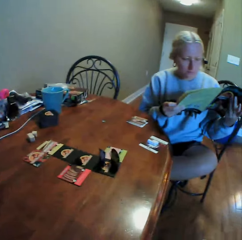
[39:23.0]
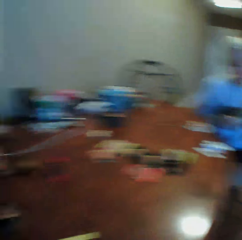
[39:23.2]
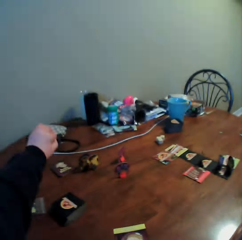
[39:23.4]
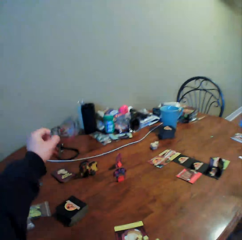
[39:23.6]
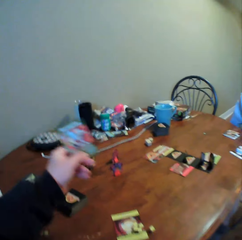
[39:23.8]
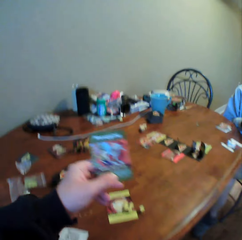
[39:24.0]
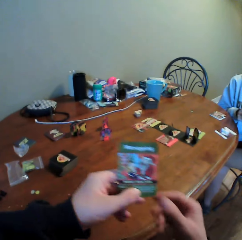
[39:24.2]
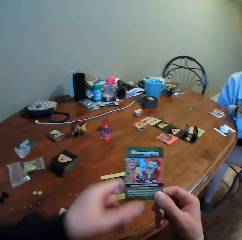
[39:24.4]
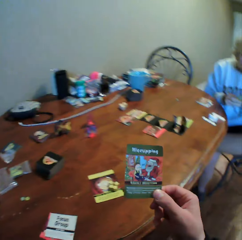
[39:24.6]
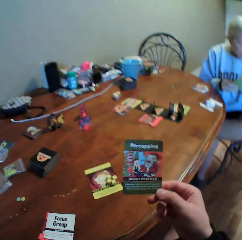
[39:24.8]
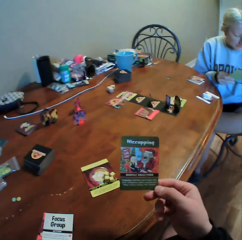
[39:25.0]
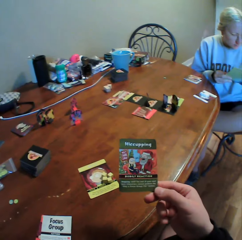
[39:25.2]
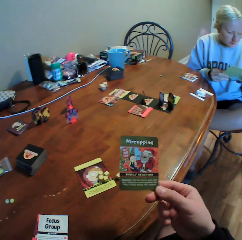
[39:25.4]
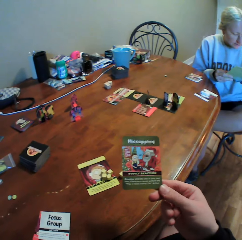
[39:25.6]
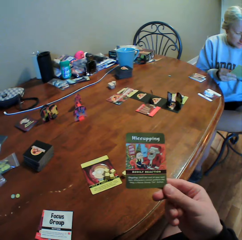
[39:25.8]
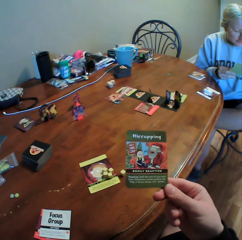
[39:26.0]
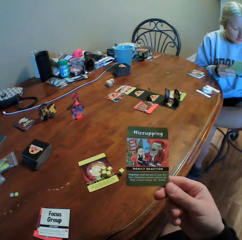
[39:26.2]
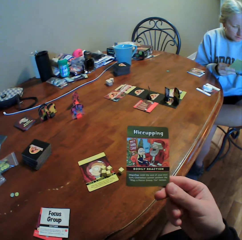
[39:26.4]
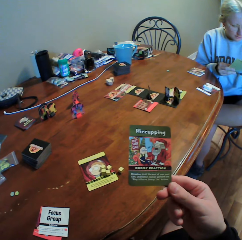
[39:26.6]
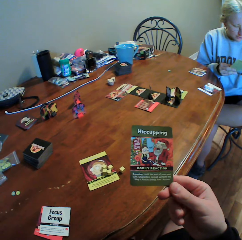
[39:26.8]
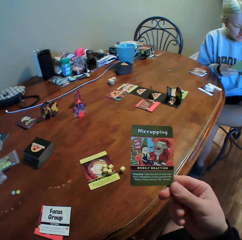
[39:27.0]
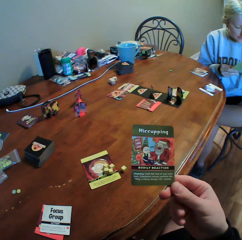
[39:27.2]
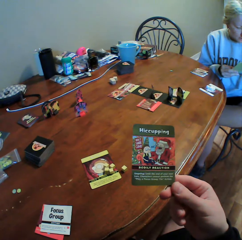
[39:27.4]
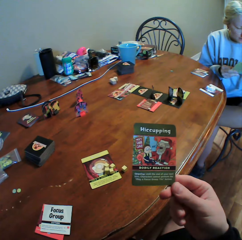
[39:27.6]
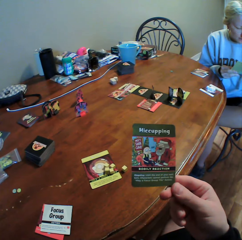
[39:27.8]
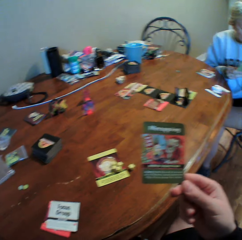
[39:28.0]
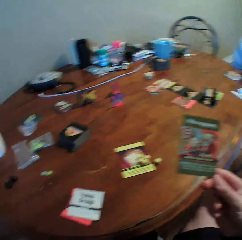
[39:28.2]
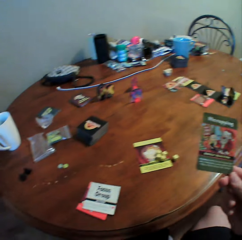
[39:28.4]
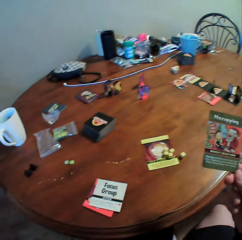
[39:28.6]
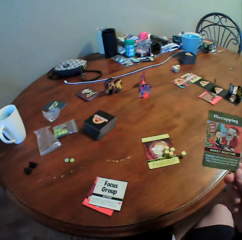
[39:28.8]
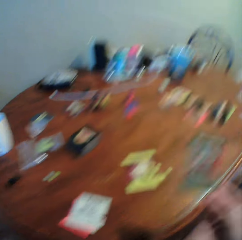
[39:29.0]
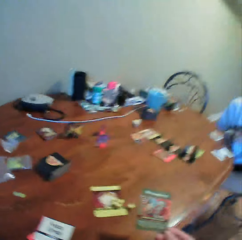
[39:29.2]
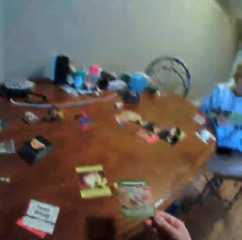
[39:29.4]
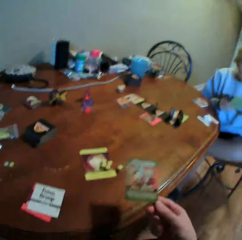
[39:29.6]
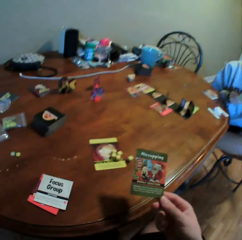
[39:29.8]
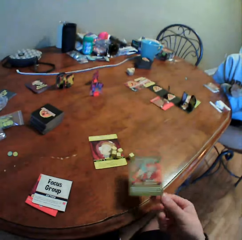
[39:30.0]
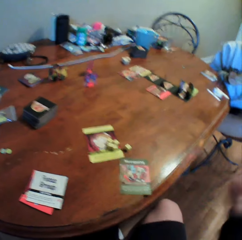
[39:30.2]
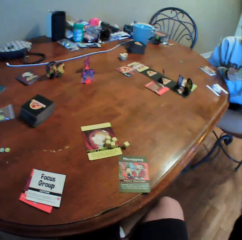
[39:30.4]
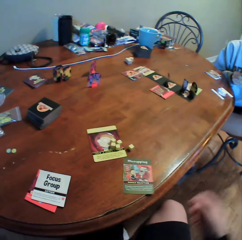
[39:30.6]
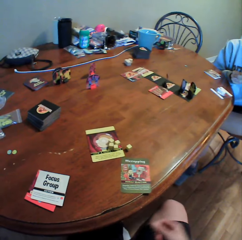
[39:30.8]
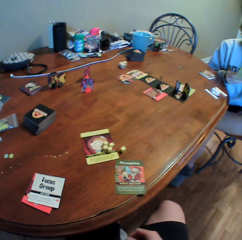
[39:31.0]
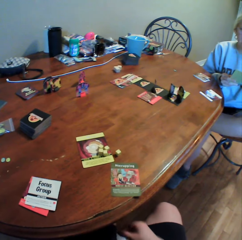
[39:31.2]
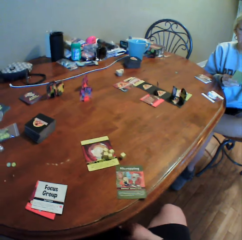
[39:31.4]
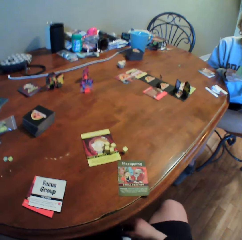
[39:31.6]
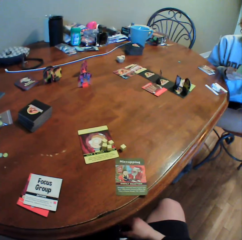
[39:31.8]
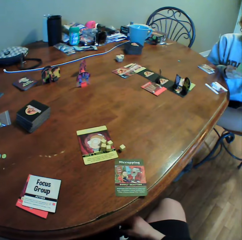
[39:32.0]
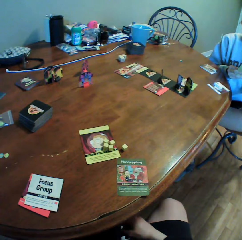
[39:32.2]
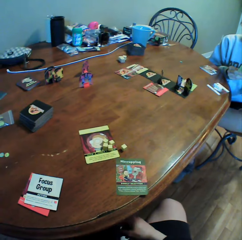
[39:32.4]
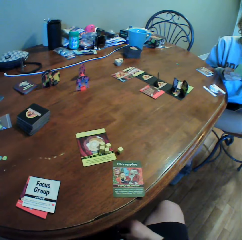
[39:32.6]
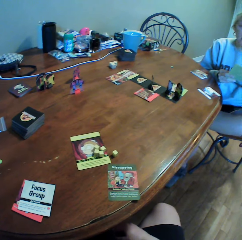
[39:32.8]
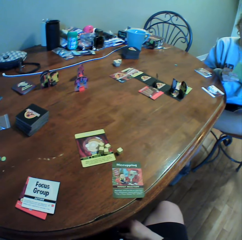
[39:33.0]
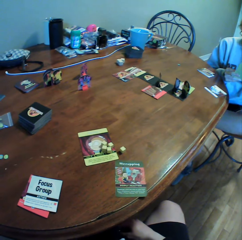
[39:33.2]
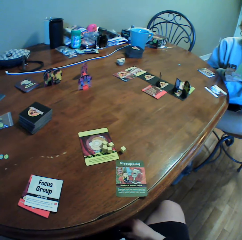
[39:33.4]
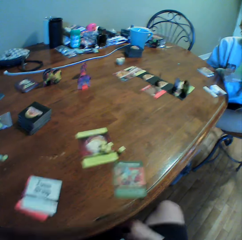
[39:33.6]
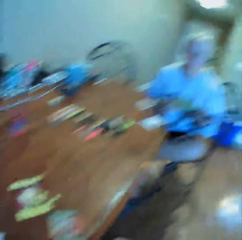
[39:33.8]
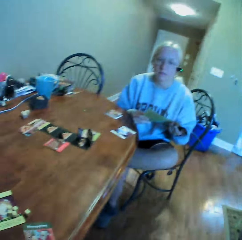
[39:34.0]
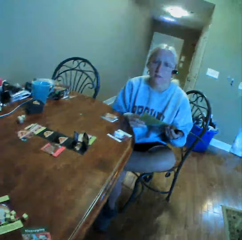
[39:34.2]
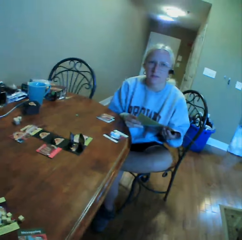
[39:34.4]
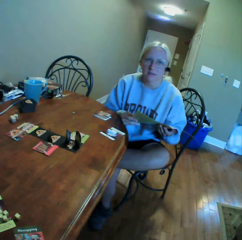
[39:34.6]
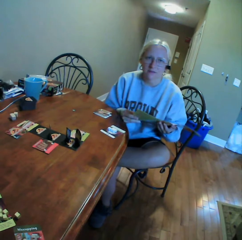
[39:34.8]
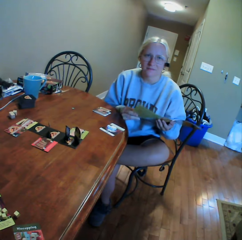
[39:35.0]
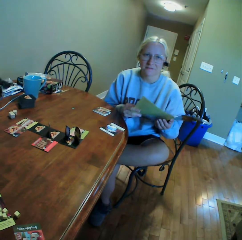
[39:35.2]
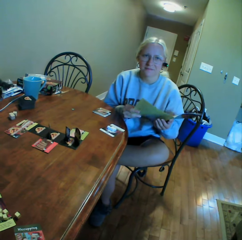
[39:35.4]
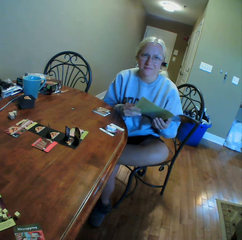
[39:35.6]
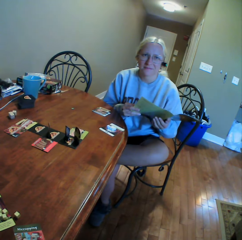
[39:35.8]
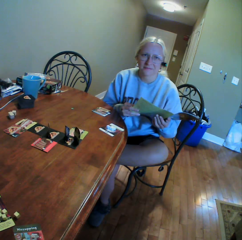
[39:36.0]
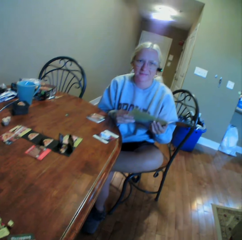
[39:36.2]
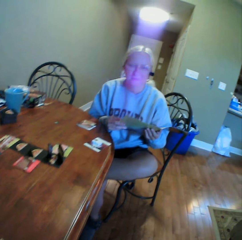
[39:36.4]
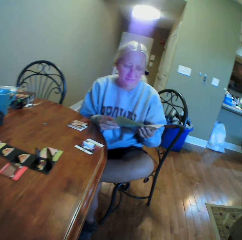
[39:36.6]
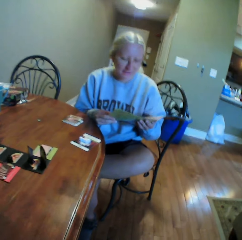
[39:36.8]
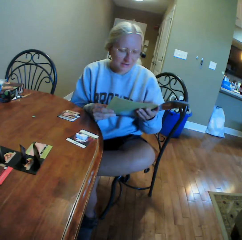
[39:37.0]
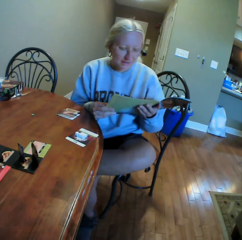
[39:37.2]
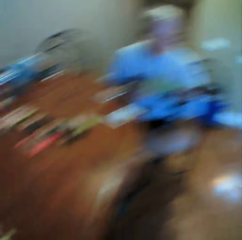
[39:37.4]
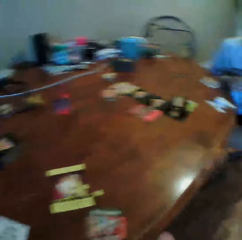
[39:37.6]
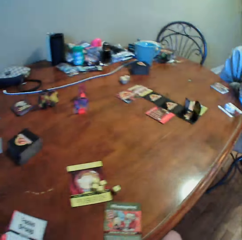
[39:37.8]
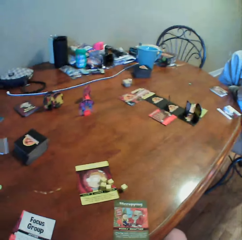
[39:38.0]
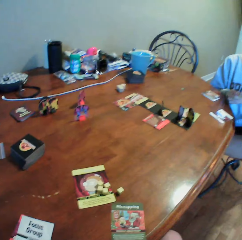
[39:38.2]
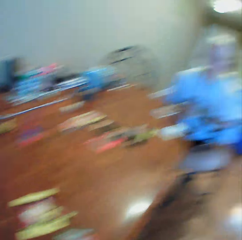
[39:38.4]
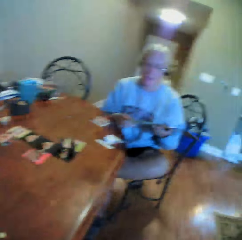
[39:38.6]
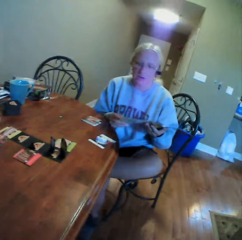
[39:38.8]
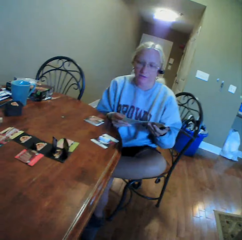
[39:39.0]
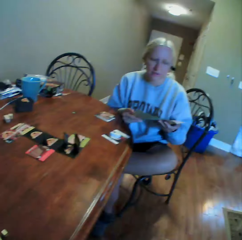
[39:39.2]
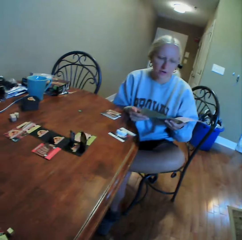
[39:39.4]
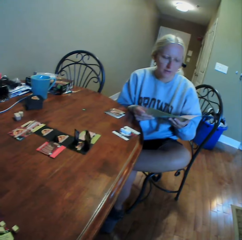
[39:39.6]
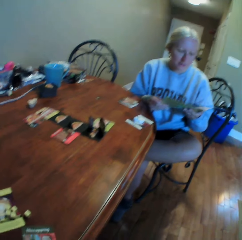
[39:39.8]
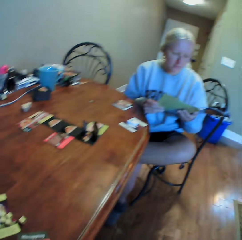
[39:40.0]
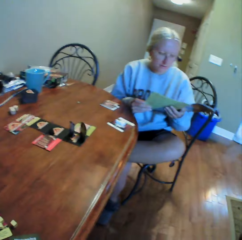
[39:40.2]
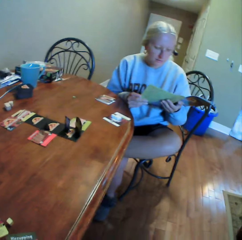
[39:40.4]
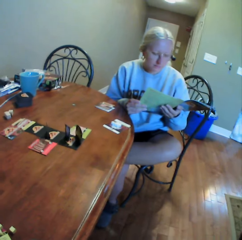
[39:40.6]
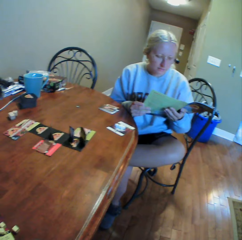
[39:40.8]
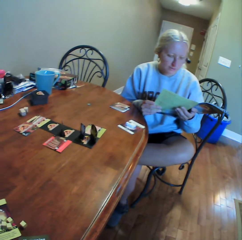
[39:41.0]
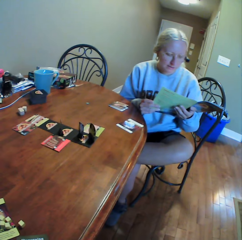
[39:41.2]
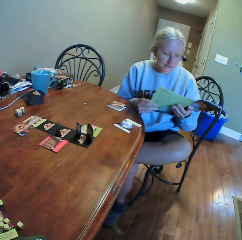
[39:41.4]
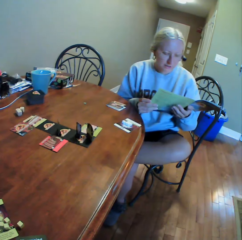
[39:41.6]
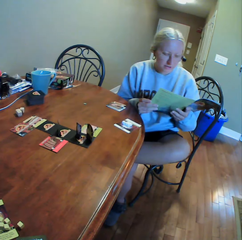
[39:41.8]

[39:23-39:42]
The camera wearer looks around. A woman reads the book. The camera wearer picks cards from the table. He looks at the card, holds the card with his right hand, and looks around. He puts the card on the table, looks around, and moves his left hand towards a man. The woman does something. The camera wearer does something. The woman talks to the camera wearer and reads on the book.

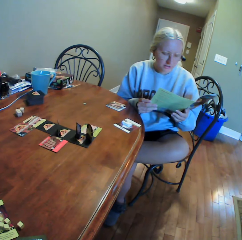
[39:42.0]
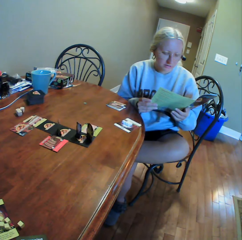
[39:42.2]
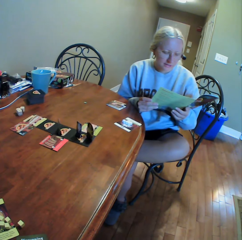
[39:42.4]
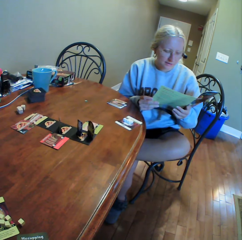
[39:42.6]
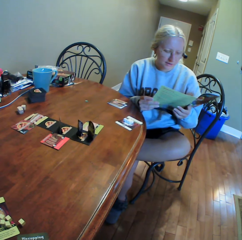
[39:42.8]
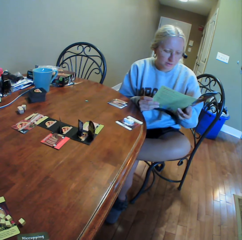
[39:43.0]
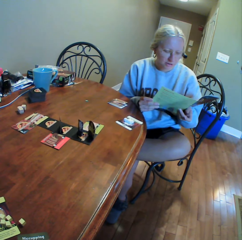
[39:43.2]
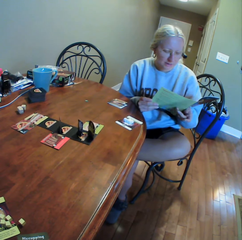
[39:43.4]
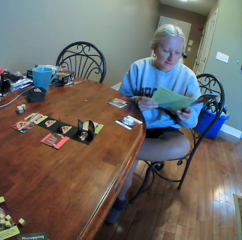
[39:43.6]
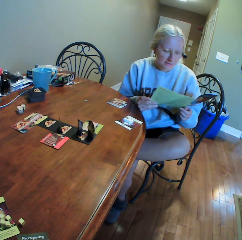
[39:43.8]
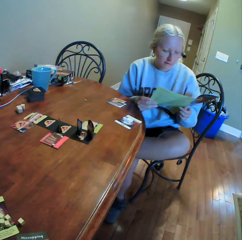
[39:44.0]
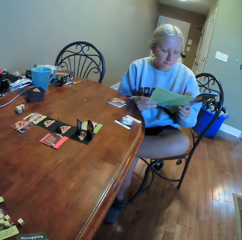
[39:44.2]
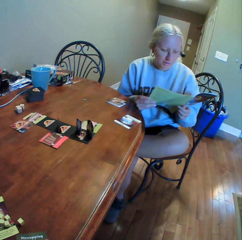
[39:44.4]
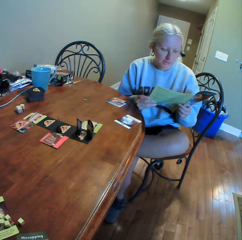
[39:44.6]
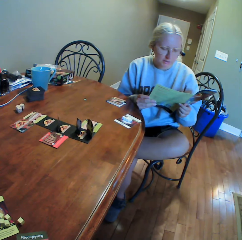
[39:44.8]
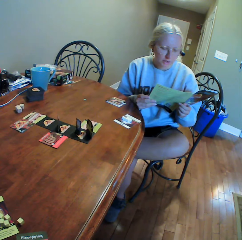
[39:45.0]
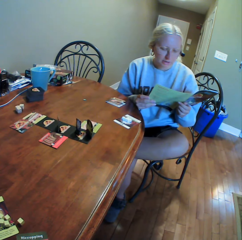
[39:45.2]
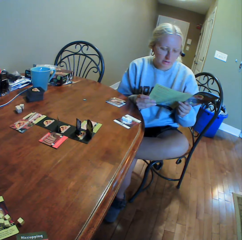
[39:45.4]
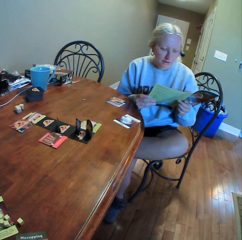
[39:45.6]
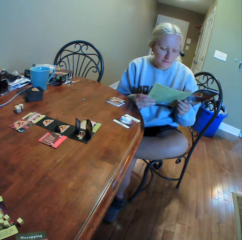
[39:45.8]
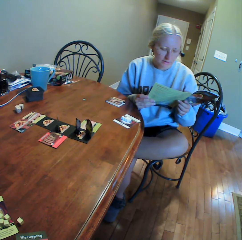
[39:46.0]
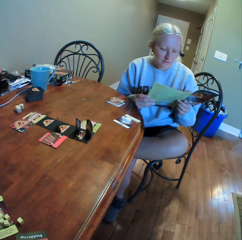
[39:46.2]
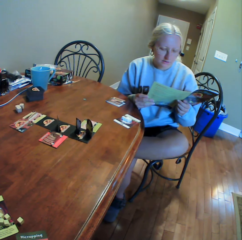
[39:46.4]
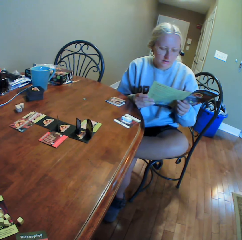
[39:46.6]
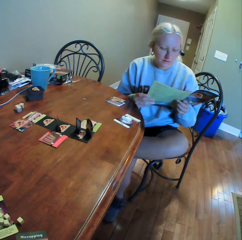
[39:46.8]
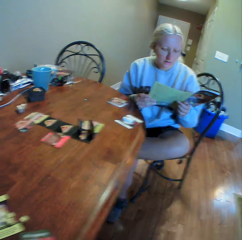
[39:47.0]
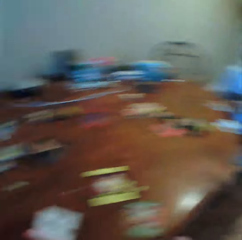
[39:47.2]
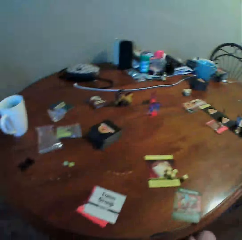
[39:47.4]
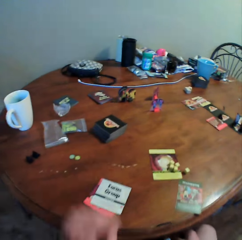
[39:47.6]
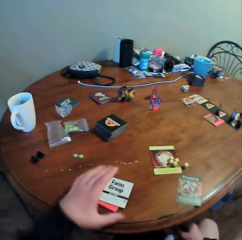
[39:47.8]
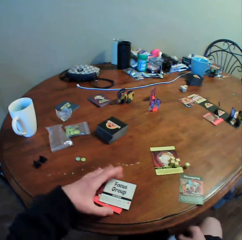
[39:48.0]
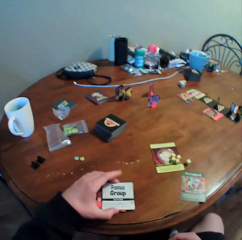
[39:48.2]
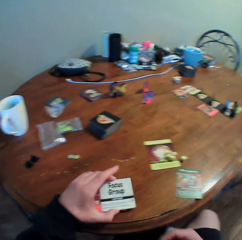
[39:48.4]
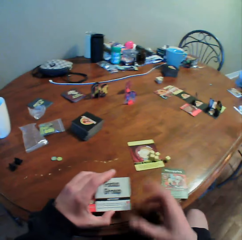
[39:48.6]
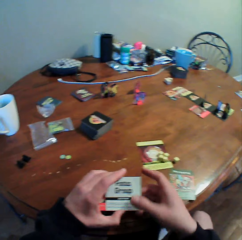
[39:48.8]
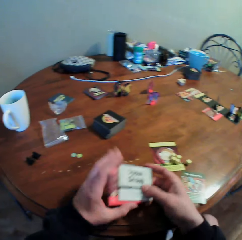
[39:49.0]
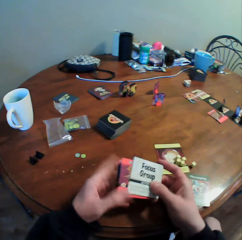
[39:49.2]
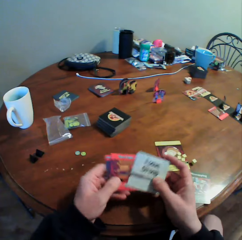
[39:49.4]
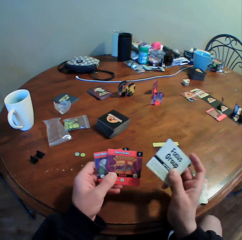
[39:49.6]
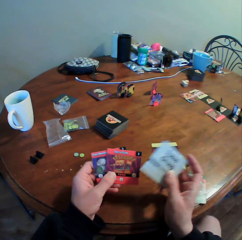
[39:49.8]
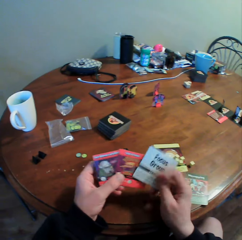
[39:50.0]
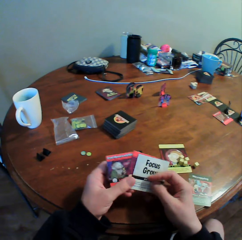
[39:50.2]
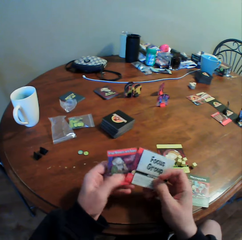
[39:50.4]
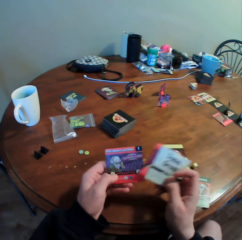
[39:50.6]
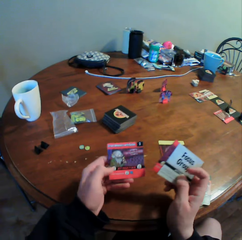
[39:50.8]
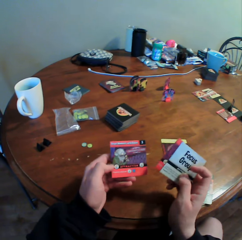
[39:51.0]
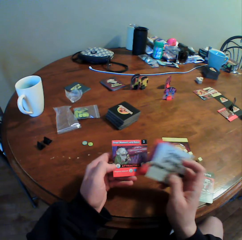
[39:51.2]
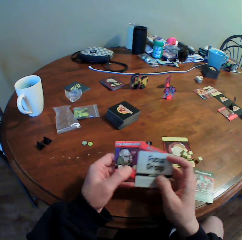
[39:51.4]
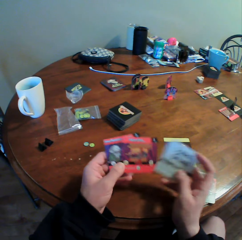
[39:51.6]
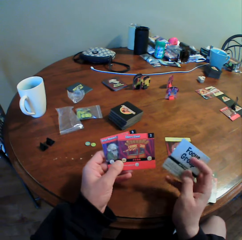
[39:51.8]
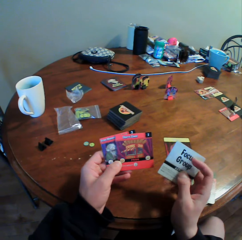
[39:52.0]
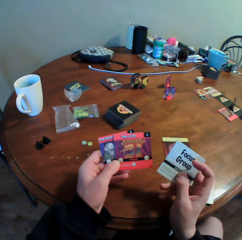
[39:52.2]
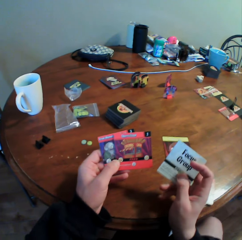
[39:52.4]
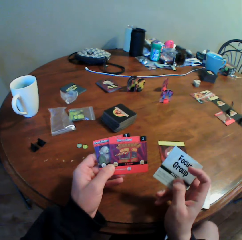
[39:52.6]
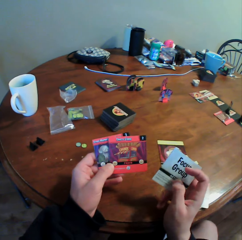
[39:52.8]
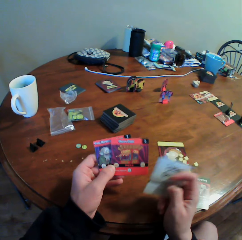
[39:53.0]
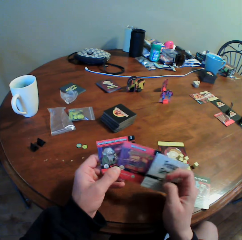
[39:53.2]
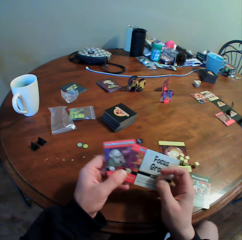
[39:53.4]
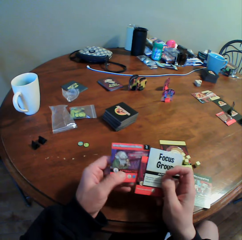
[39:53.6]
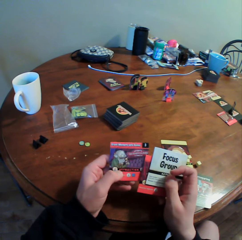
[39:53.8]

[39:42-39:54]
The camera wearer picks cards from the table. He moves the cards, sorts the cards with both his hands, looks at the cards, and moves the cards.
